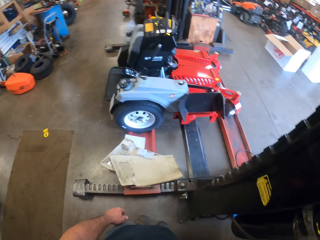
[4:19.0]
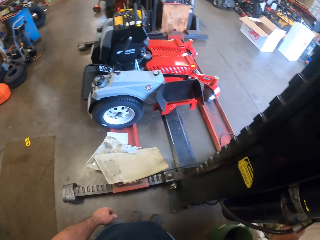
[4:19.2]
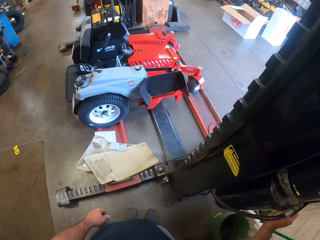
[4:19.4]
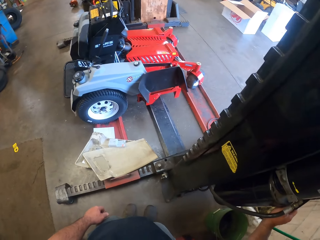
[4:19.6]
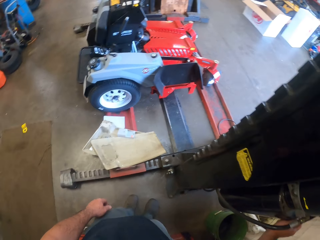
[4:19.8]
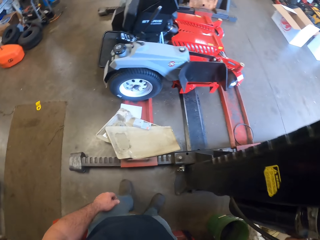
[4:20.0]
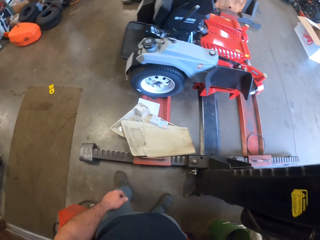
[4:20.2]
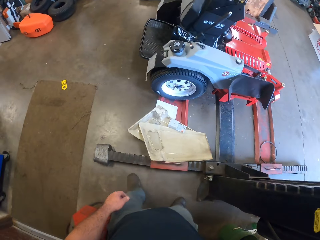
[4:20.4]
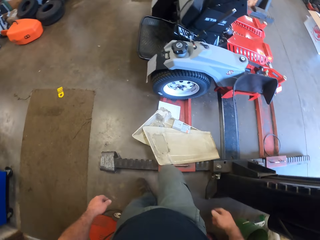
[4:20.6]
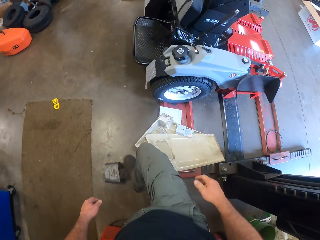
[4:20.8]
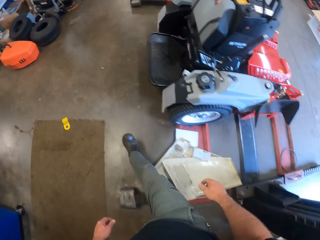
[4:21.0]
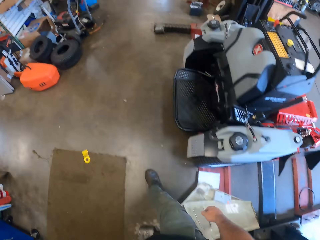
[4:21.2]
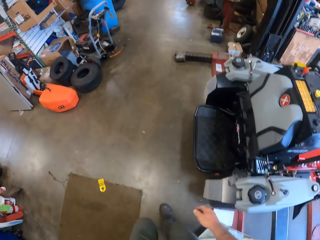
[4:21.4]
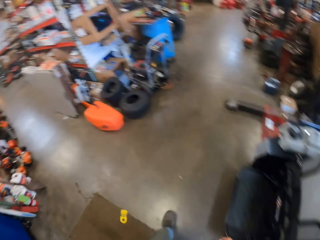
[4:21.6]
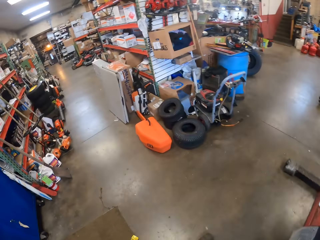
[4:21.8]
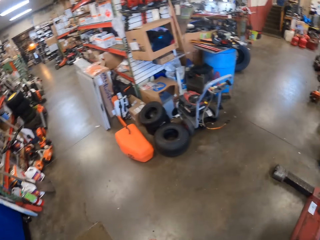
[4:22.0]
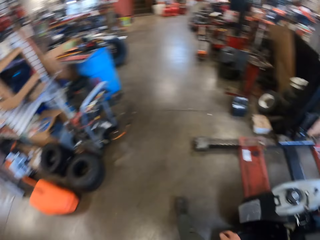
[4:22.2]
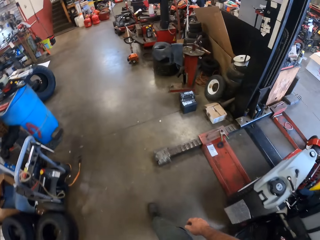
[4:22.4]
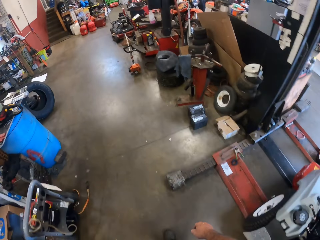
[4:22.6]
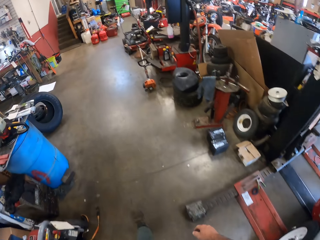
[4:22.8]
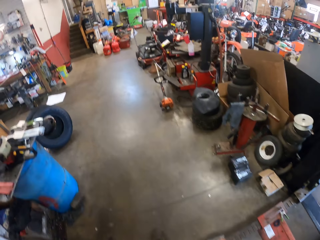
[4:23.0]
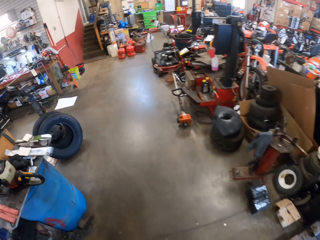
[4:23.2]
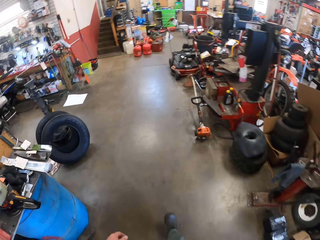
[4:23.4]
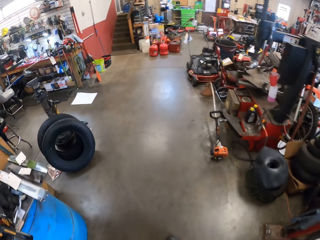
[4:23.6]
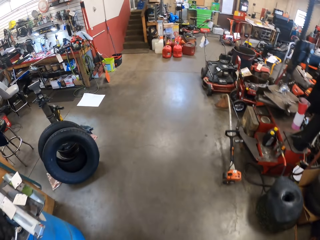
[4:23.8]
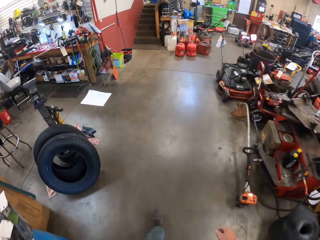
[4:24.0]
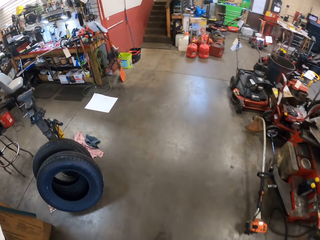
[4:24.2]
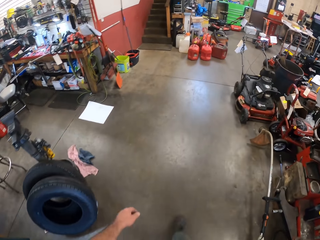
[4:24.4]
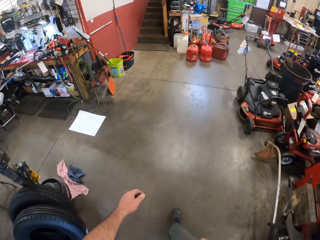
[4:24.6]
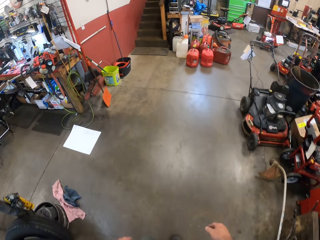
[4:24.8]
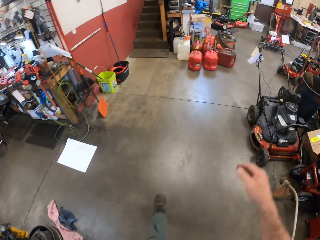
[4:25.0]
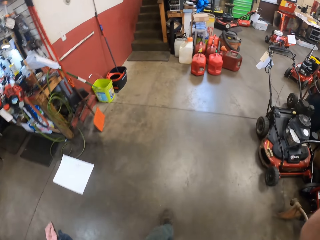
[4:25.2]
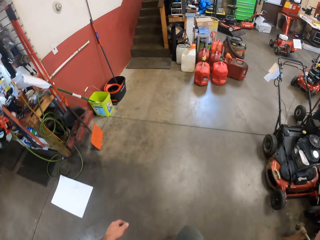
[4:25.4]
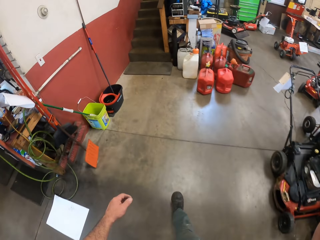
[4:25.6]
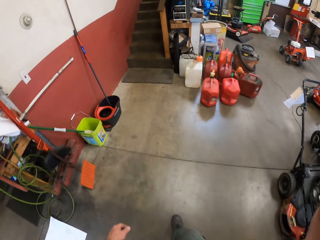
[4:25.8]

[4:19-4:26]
The camera wearer walks around the garage and walks over the autolift.
